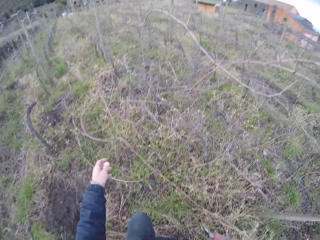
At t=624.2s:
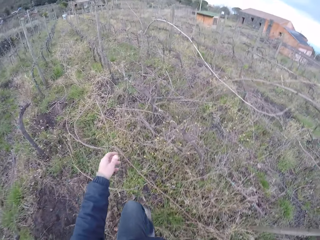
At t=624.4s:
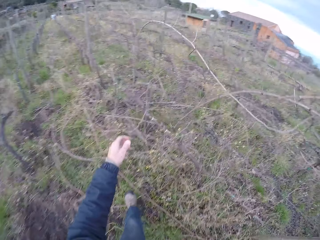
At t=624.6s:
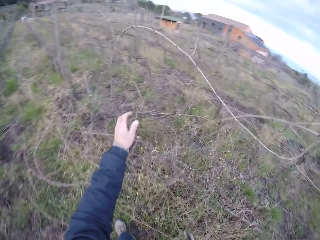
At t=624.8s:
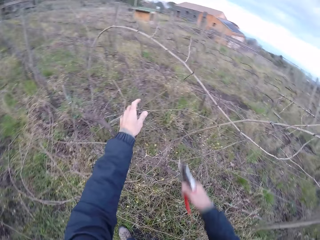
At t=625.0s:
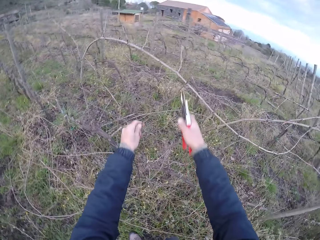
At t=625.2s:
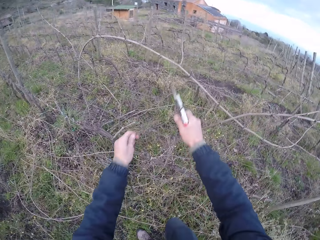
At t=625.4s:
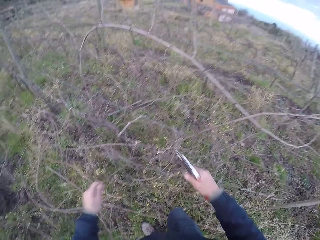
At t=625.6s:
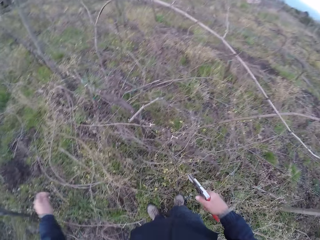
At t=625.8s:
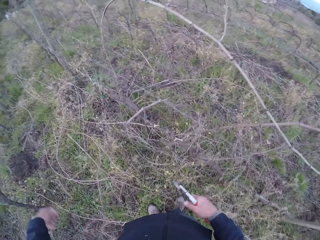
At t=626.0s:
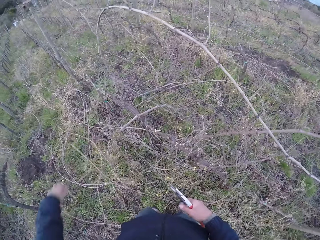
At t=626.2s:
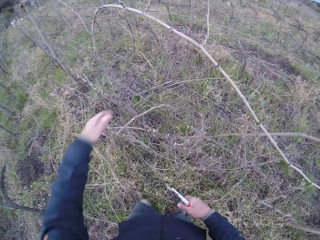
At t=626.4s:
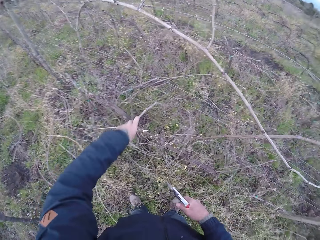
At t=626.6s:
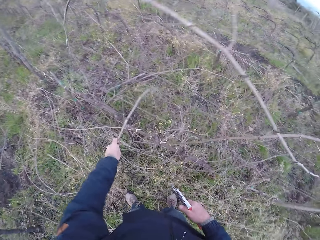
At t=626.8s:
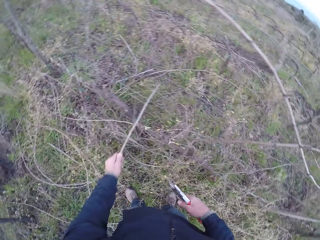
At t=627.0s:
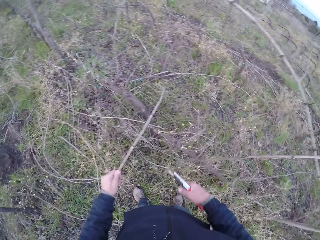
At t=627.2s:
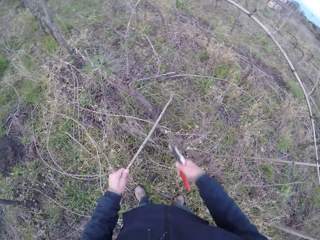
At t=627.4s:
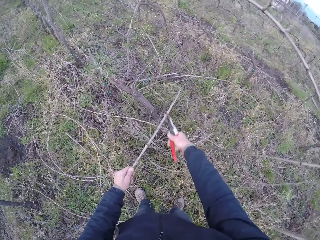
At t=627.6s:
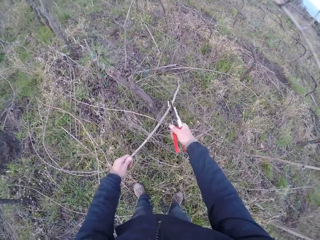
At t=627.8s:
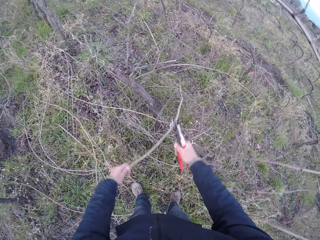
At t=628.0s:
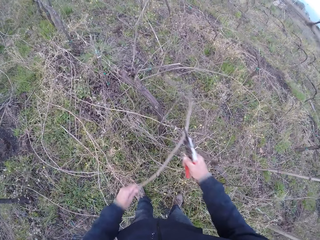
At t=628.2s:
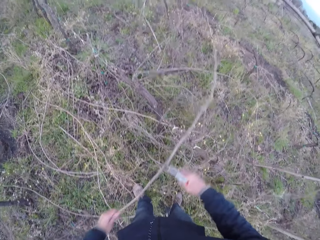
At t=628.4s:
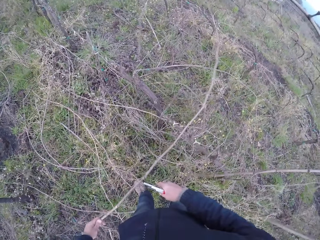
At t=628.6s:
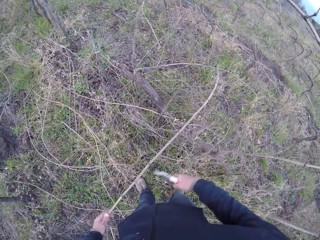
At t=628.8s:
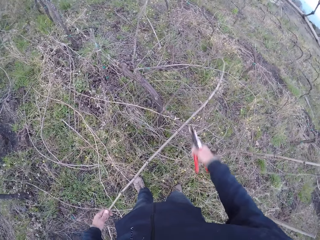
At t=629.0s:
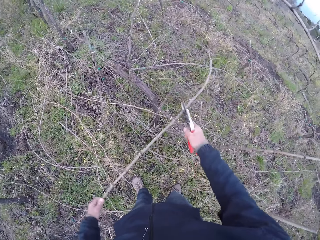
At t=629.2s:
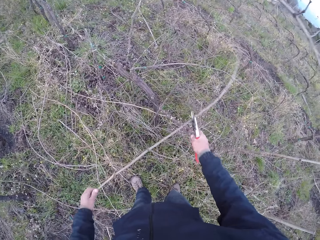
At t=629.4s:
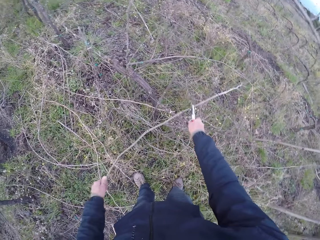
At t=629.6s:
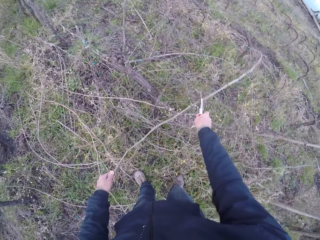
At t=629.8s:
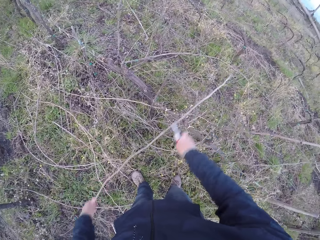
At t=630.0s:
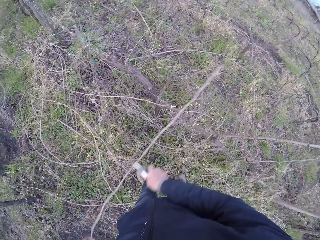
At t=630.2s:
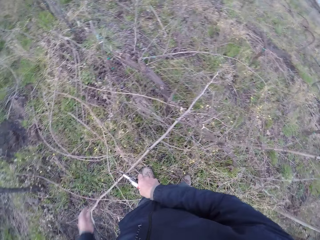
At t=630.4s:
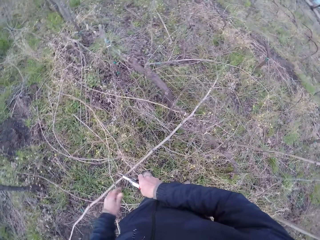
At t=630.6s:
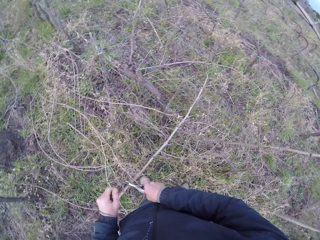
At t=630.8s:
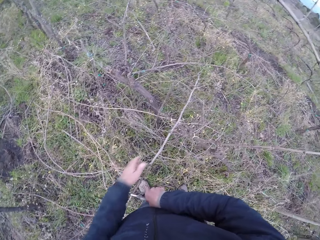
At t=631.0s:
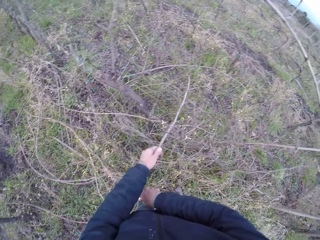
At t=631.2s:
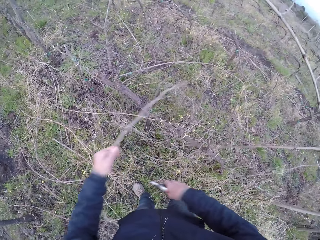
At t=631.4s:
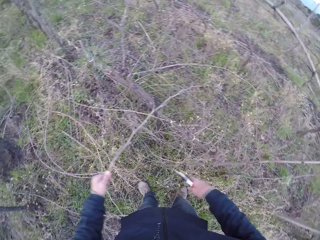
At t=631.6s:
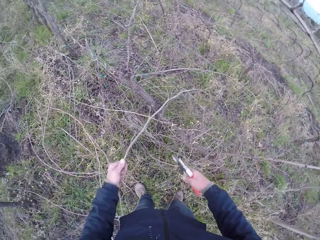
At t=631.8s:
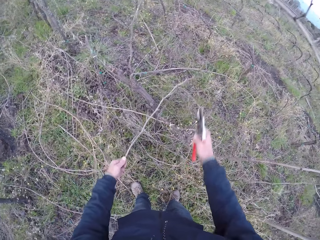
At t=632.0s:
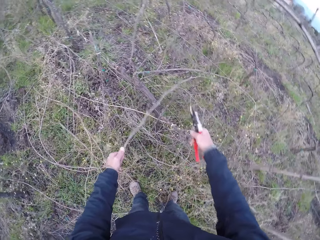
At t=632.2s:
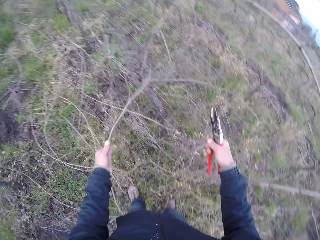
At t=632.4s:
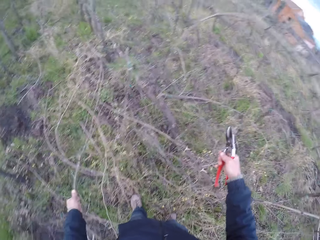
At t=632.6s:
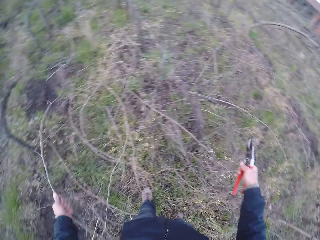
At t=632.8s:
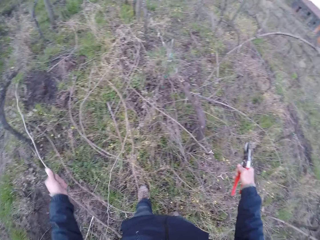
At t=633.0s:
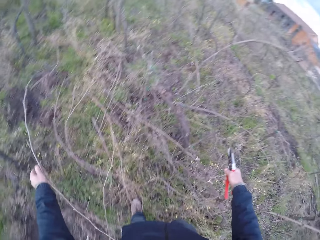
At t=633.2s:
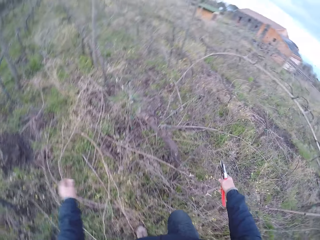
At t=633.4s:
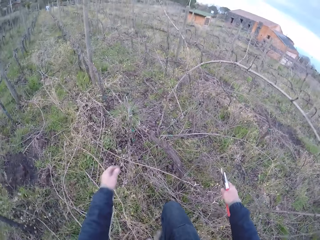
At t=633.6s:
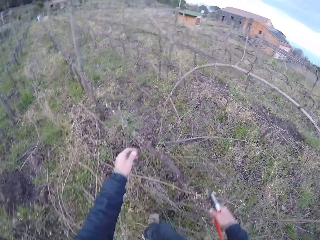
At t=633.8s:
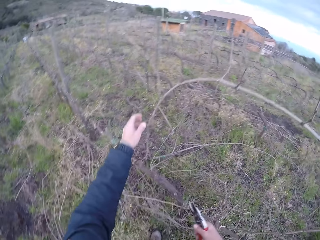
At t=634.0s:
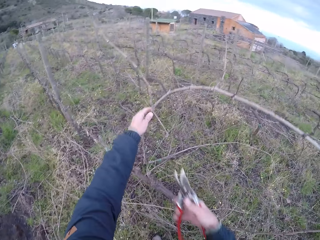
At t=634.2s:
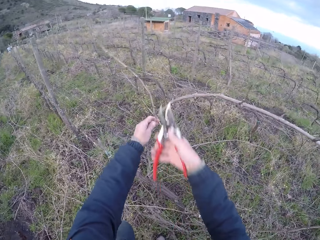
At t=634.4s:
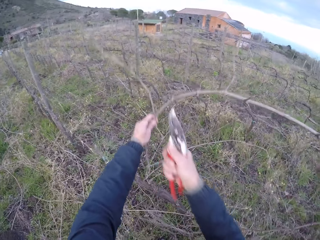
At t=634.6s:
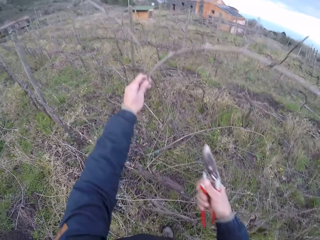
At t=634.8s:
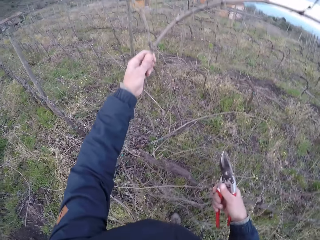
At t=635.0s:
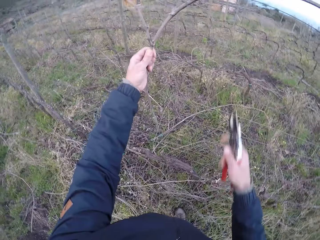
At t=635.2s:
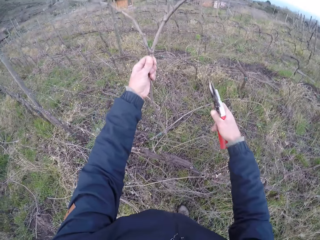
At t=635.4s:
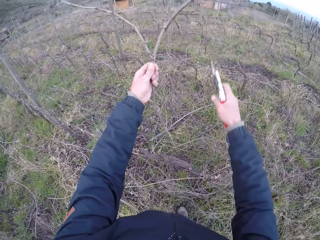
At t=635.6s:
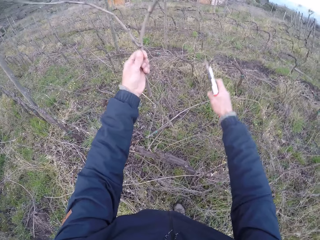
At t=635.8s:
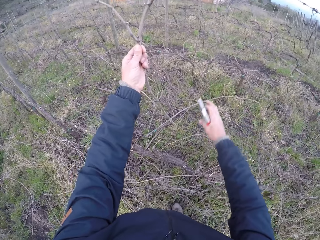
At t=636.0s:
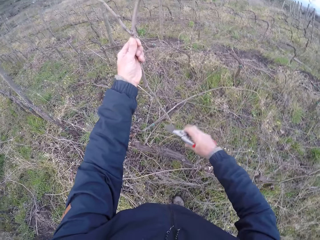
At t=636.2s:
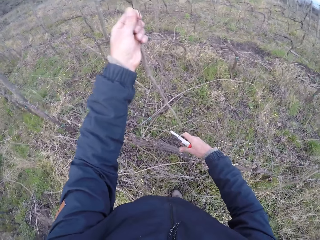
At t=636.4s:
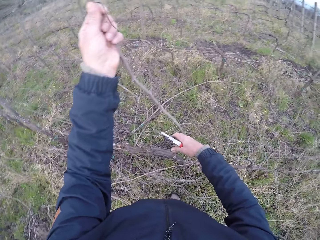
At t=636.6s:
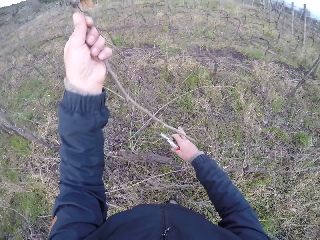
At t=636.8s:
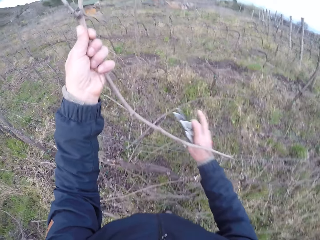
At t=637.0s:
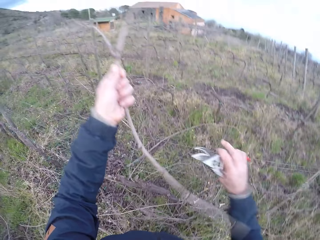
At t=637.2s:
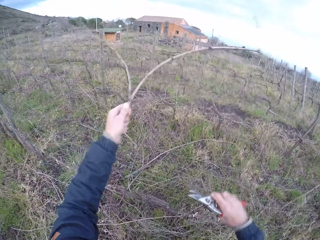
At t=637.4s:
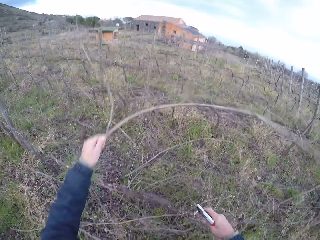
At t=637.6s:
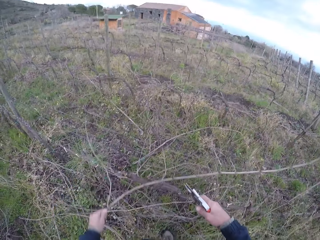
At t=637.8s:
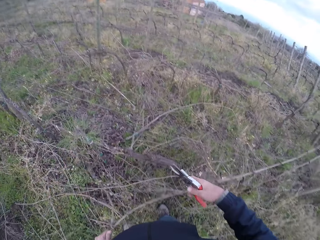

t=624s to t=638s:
The camera wearer throws the stick on the ground. She drops the twig in her left hand. She walks along the fence. She holds a twig with her left hand and snips the twig with the secateurs or pruning shear in her right hand. She throws the stick on the ground. She holds a twig with her left hand. She pulls a stick from the fence. She grabs the twig with the secateurs in her right hand. She cuts the stick with the pruning shear. She pulls a stick from the fence. She throws the stick on the ground. She drops the twig in her left hand. She holds a twig with her left hand and snips the twig with the secateurs in her right hand. She pulls a stick from the fence.

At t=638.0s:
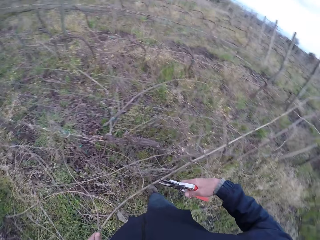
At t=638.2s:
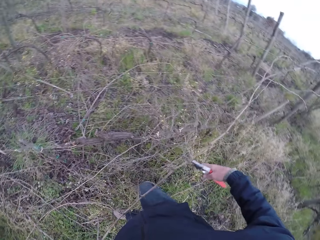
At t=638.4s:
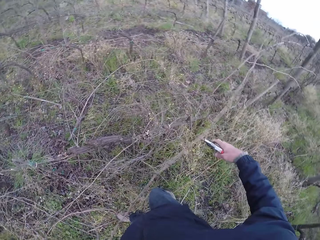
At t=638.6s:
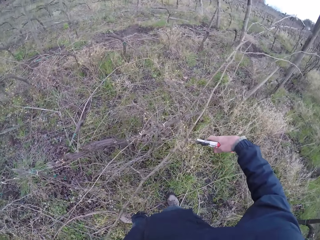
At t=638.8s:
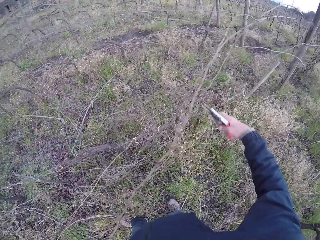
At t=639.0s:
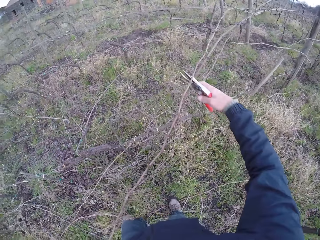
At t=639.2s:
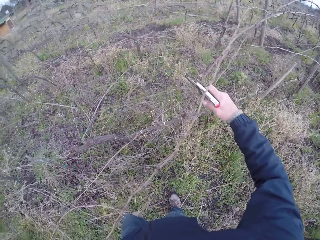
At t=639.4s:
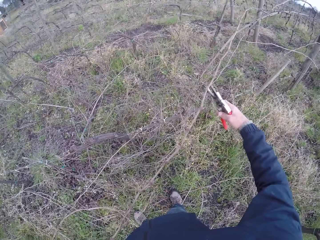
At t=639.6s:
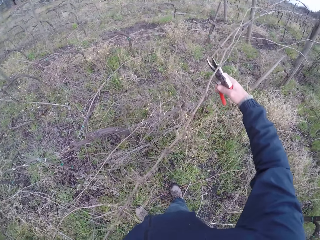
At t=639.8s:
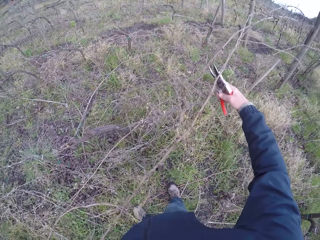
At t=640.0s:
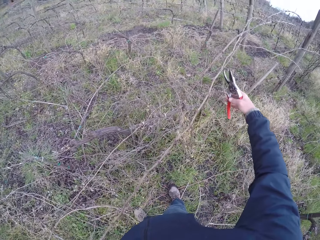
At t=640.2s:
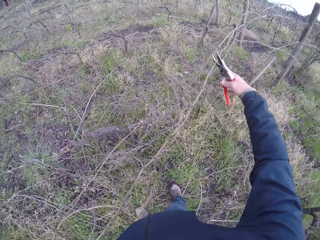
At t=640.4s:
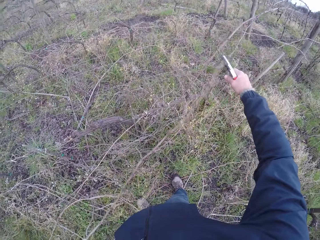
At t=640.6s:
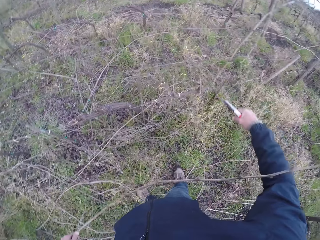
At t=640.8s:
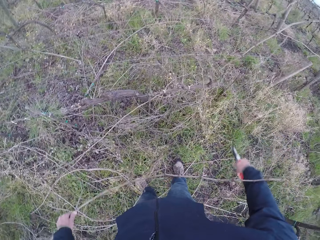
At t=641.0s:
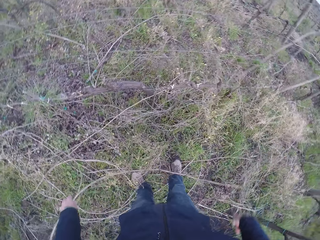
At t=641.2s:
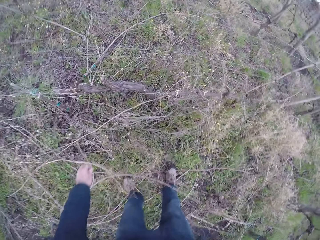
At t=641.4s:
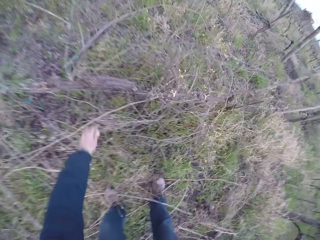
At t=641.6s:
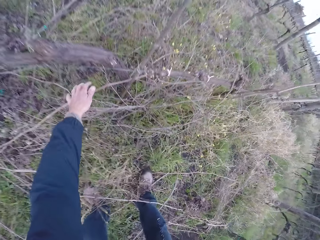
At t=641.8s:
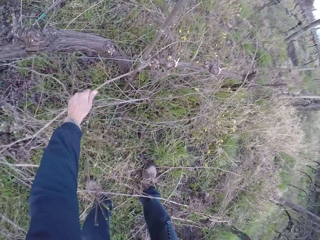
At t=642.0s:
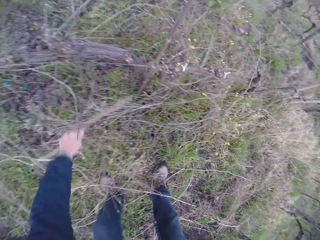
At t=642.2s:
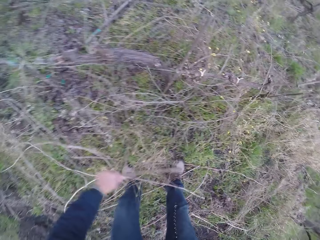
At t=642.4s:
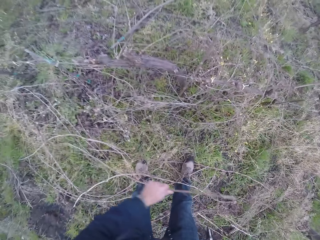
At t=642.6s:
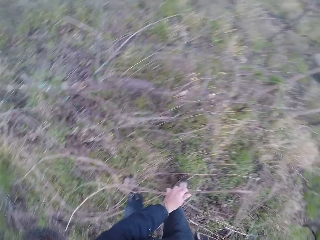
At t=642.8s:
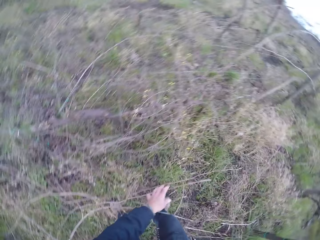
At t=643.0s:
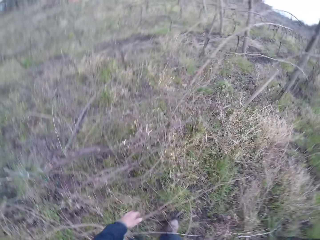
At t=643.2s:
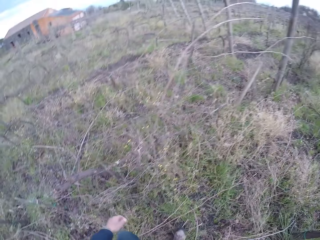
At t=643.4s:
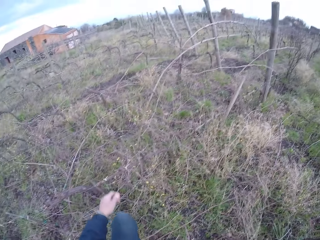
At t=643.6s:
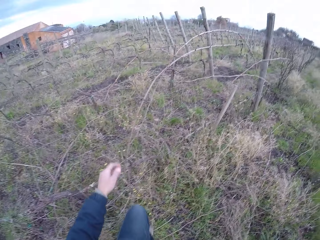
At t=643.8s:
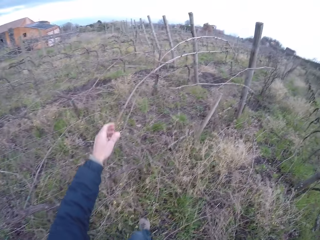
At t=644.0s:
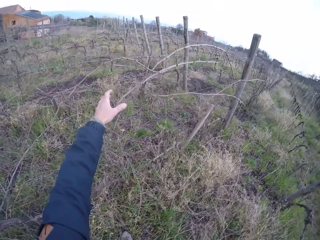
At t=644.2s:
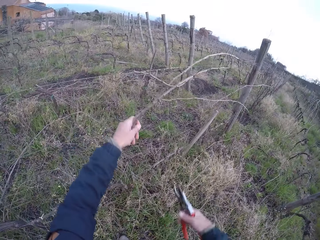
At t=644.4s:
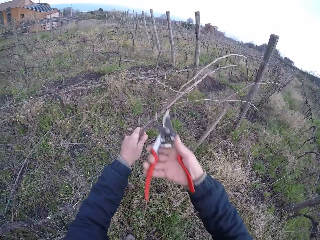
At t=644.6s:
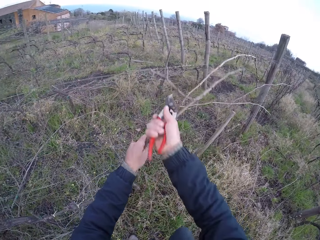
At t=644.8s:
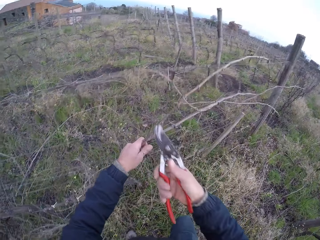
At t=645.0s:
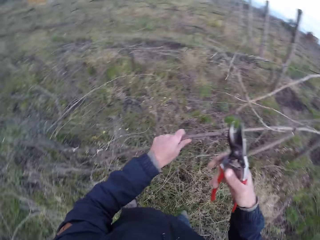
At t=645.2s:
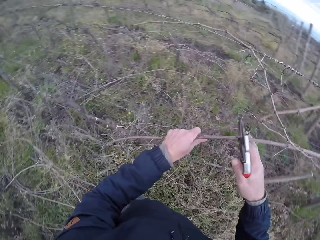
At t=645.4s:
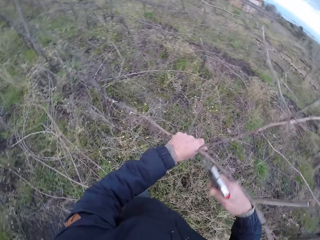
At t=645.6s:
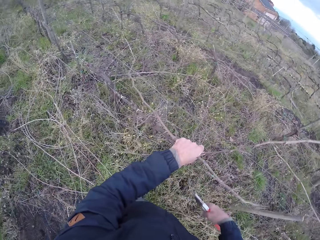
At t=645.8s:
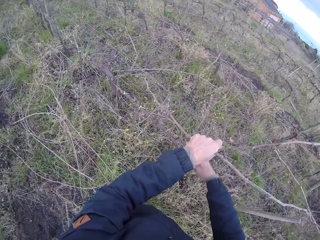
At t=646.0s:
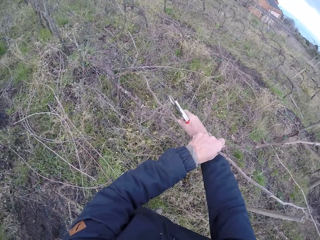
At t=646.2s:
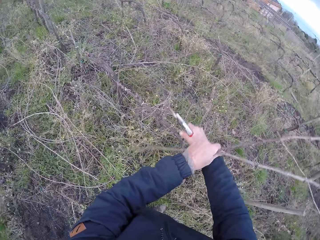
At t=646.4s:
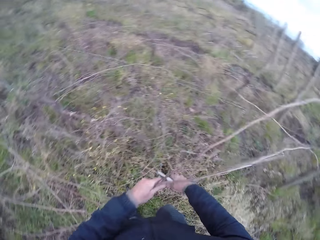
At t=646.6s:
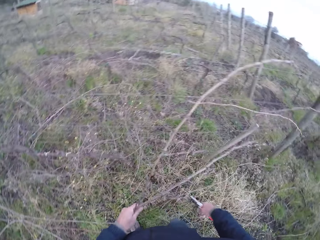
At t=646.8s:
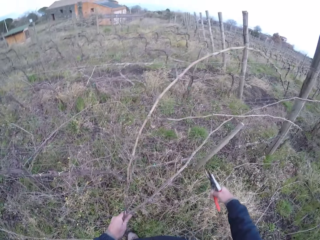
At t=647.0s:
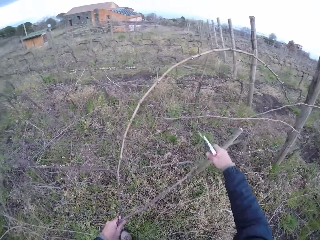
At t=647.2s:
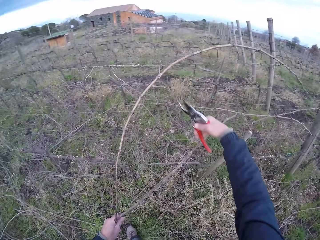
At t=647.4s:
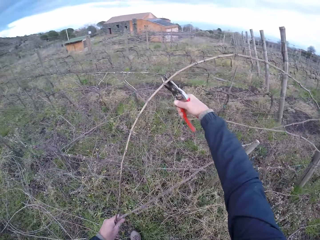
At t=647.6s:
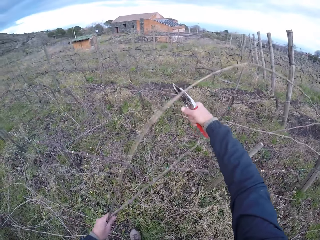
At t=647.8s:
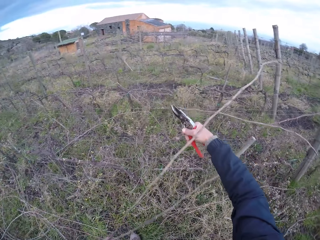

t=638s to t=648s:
The camera wearer snips the twig with the secateurs in her right hand. She drops the twig in her left hand. She throws the stick on the ground. She picks up a twig with her left hand. She pulls a stick. She drops the twig in her left hand. She throws the stick on the ground. She holds a twig with her left hand. She snips the twig with the secateurs in her right hand repeatedly.
